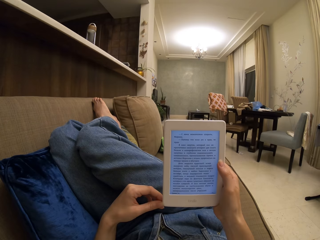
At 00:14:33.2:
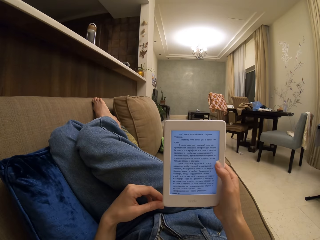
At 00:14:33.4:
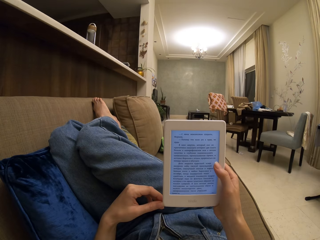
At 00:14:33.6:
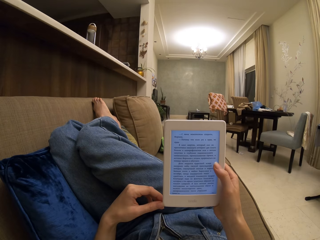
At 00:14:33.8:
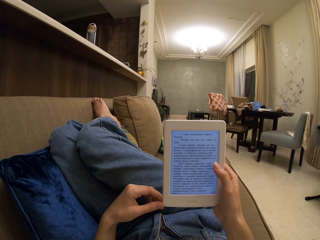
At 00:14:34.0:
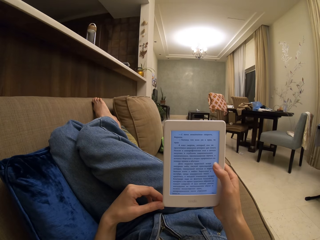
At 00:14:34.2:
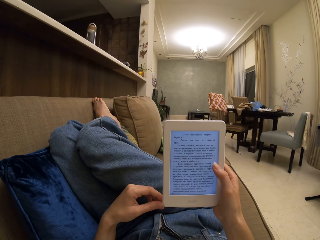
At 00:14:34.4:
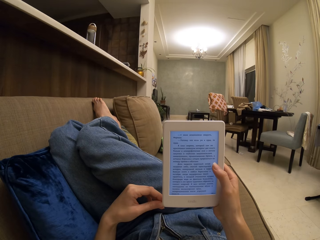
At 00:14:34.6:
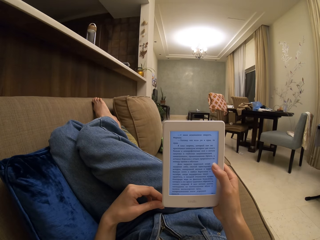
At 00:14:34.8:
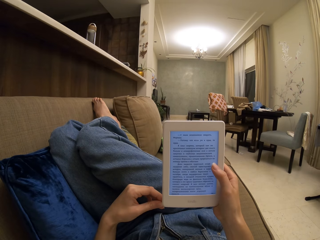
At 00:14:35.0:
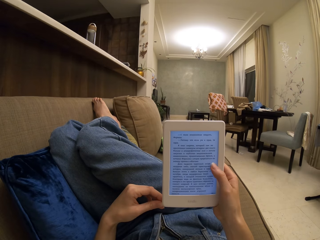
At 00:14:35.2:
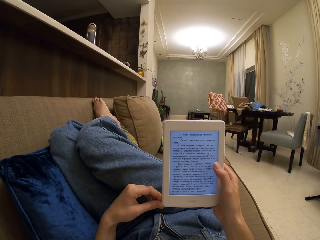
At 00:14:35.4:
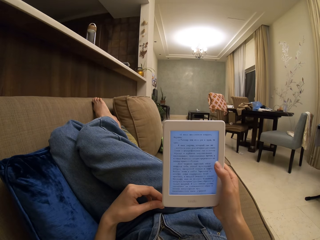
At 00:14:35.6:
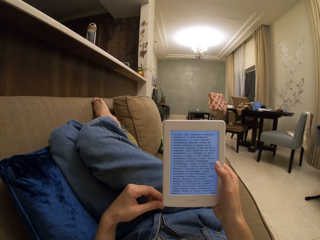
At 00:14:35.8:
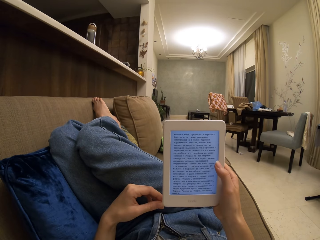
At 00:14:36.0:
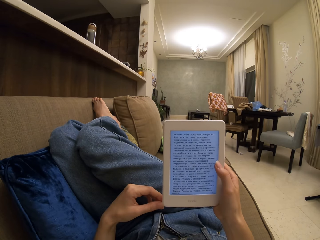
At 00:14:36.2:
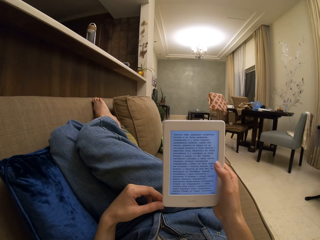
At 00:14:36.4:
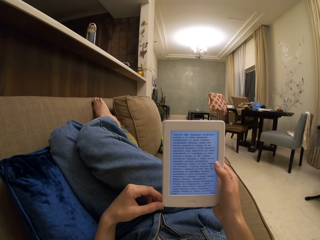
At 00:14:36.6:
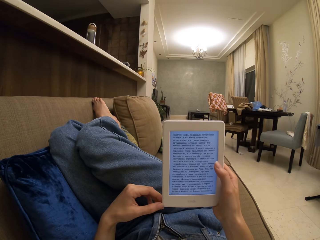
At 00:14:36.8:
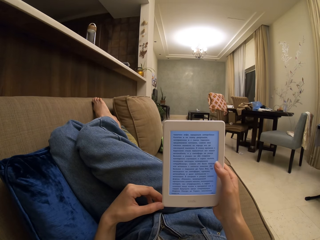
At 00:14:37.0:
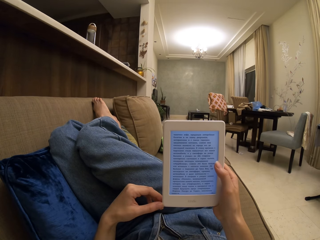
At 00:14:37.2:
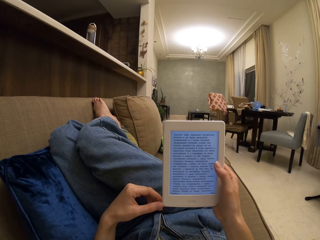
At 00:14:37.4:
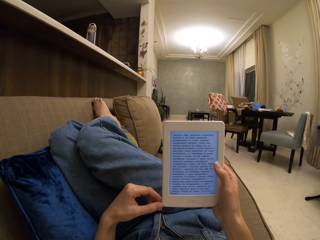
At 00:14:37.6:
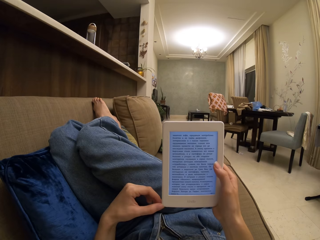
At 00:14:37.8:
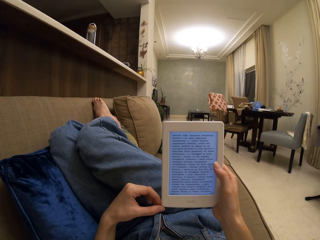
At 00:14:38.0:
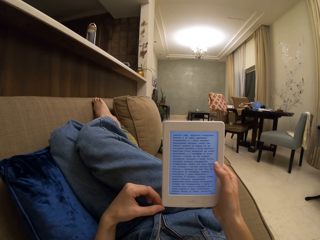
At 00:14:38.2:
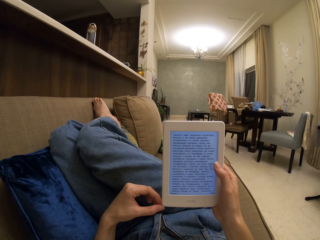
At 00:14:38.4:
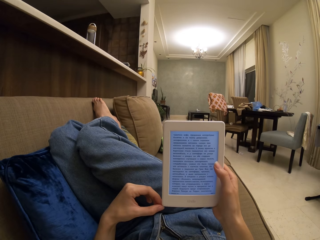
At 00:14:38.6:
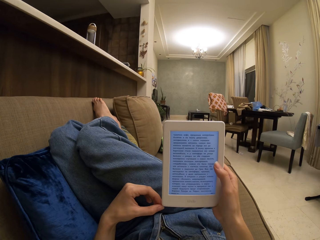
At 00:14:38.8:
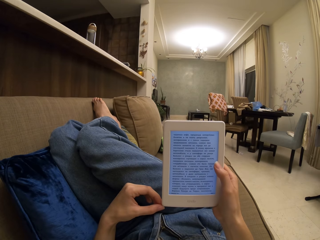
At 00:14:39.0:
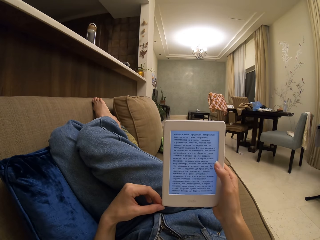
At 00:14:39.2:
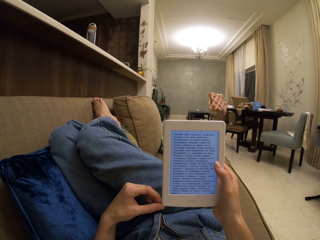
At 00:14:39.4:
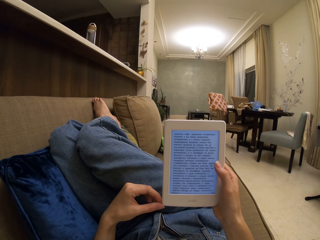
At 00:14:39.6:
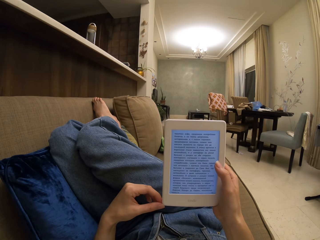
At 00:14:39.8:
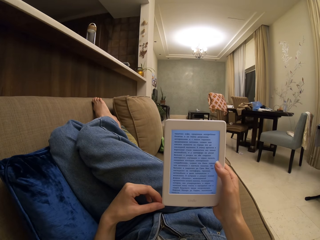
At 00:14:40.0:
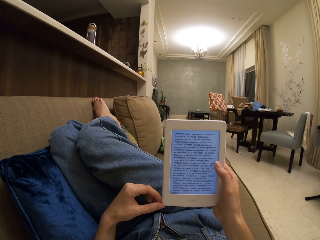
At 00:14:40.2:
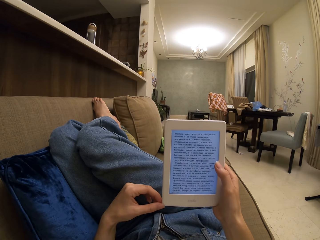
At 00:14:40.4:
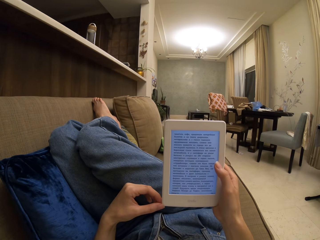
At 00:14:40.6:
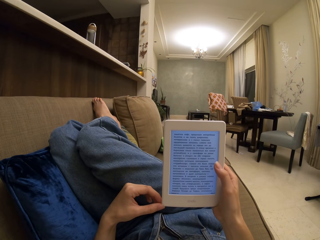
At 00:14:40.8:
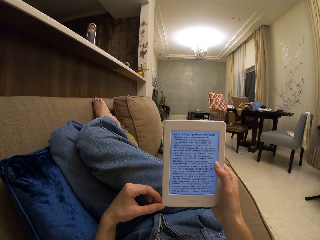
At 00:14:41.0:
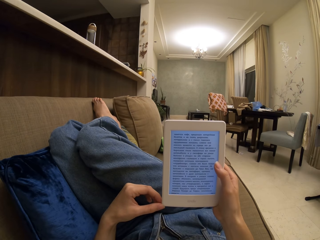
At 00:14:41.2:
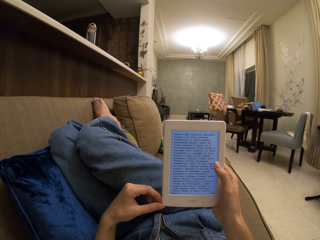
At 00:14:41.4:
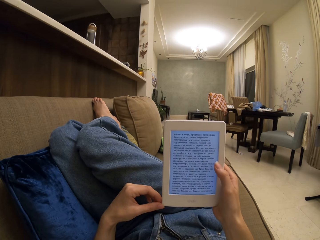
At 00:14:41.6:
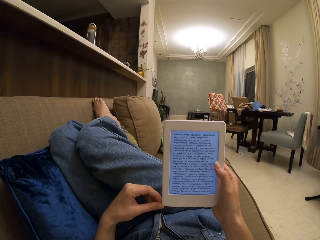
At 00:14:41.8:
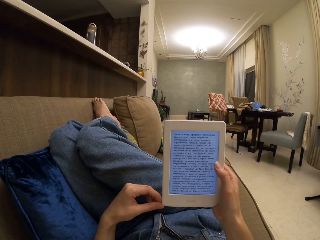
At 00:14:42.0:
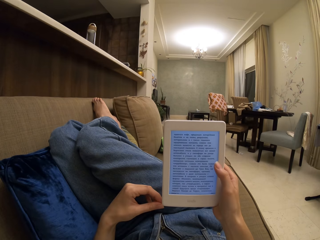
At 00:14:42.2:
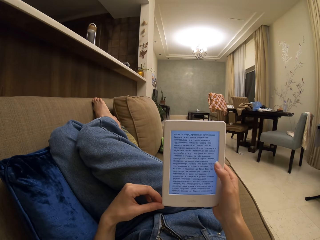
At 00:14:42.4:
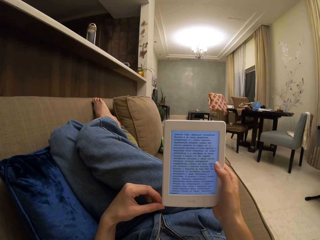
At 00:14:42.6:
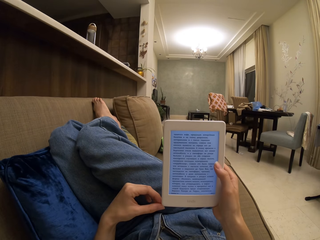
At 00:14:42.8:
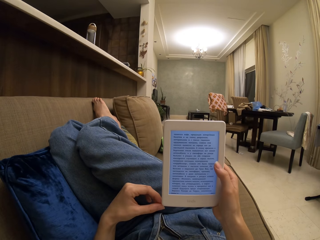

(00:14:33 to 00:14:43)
The camera wearer operates the tablet. They touch the screen. They read a book on the tablet.

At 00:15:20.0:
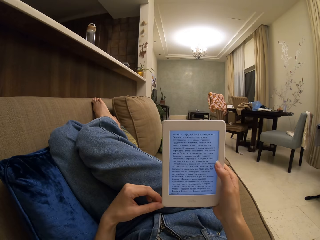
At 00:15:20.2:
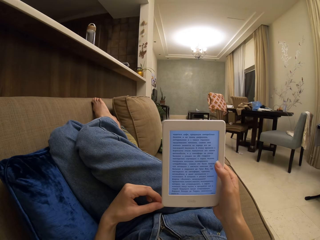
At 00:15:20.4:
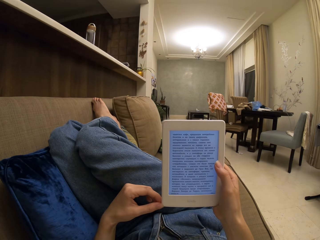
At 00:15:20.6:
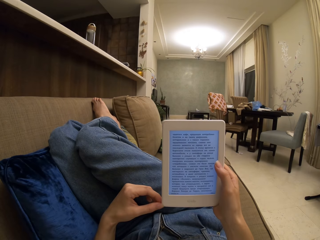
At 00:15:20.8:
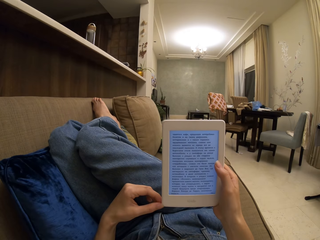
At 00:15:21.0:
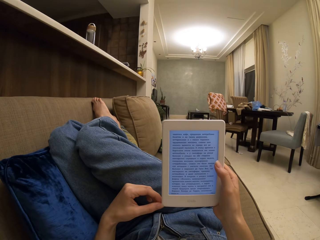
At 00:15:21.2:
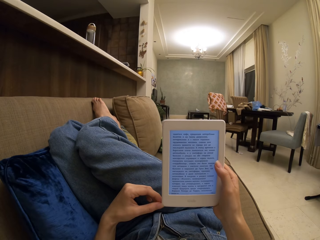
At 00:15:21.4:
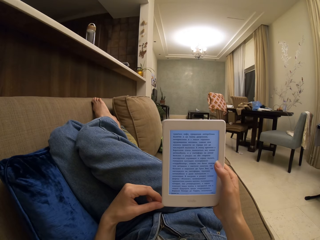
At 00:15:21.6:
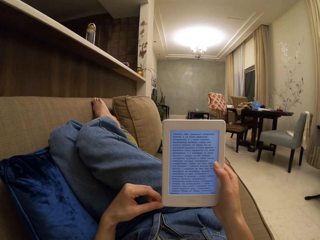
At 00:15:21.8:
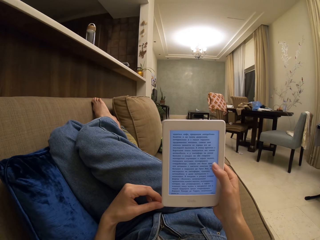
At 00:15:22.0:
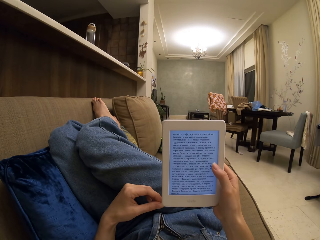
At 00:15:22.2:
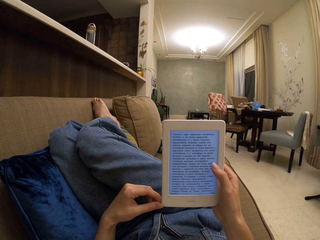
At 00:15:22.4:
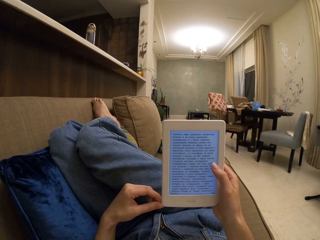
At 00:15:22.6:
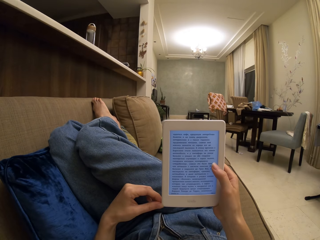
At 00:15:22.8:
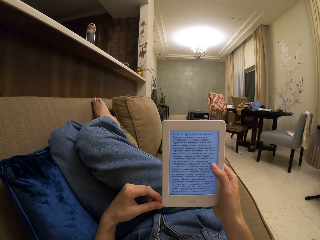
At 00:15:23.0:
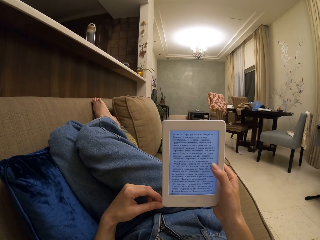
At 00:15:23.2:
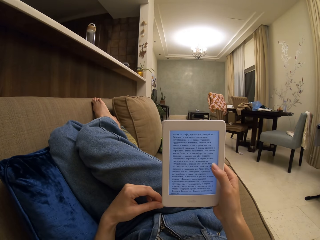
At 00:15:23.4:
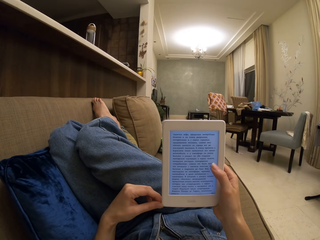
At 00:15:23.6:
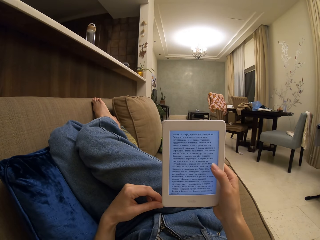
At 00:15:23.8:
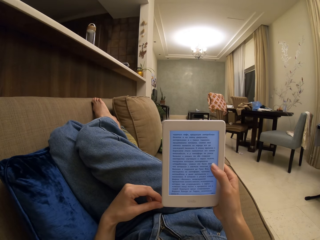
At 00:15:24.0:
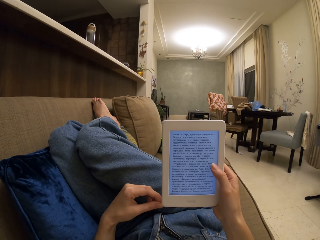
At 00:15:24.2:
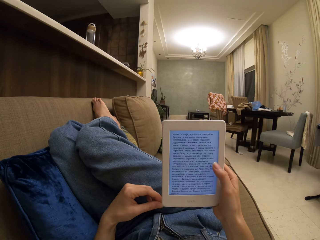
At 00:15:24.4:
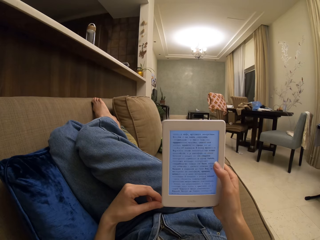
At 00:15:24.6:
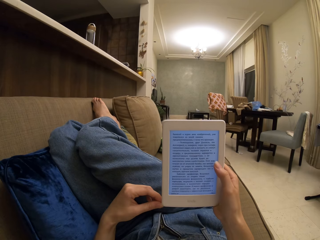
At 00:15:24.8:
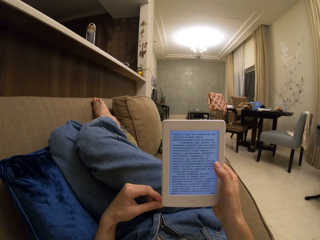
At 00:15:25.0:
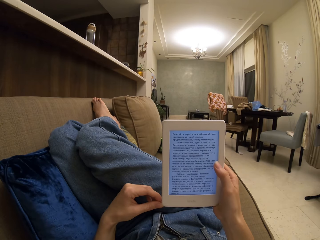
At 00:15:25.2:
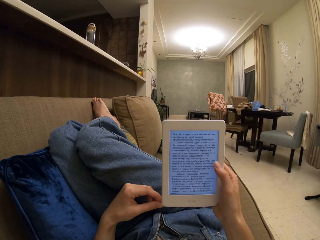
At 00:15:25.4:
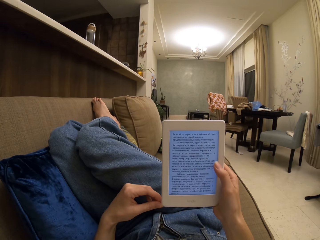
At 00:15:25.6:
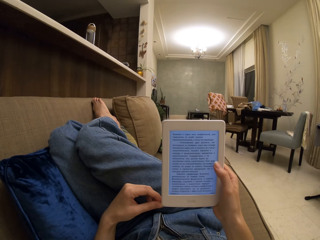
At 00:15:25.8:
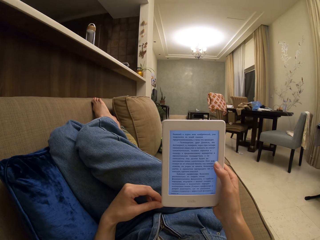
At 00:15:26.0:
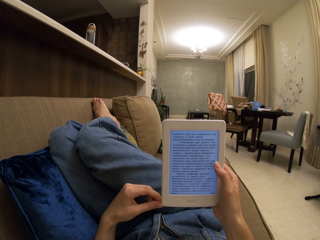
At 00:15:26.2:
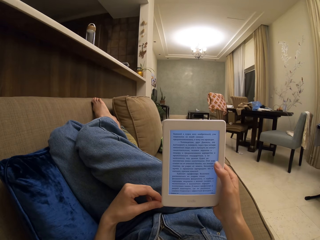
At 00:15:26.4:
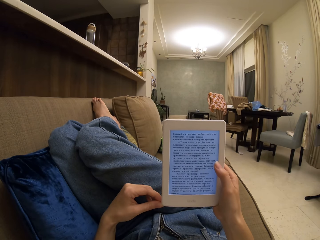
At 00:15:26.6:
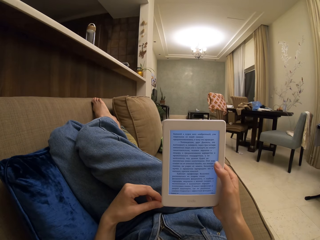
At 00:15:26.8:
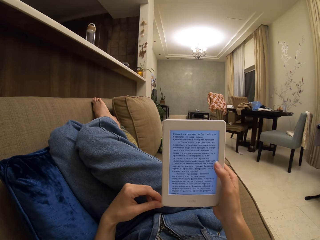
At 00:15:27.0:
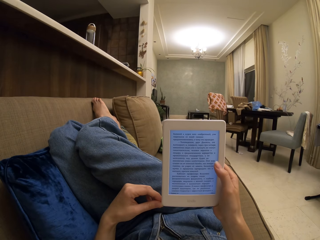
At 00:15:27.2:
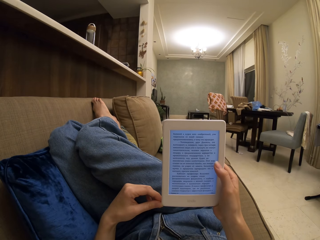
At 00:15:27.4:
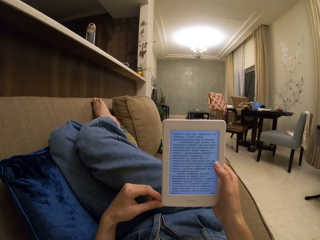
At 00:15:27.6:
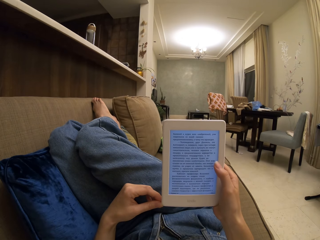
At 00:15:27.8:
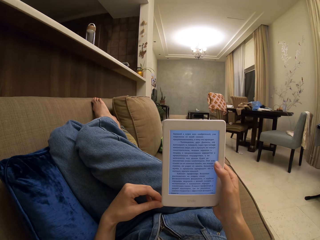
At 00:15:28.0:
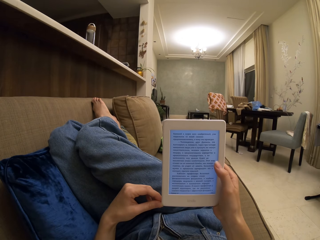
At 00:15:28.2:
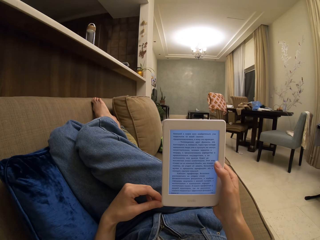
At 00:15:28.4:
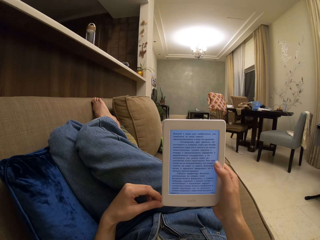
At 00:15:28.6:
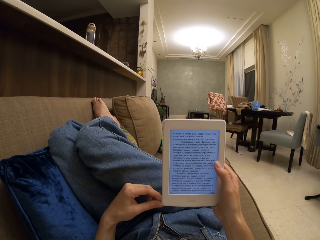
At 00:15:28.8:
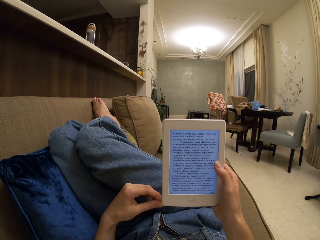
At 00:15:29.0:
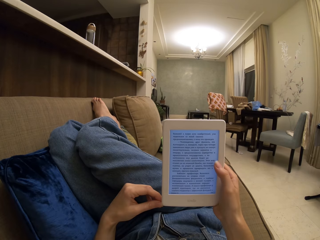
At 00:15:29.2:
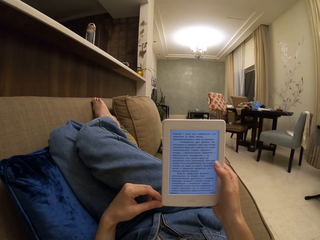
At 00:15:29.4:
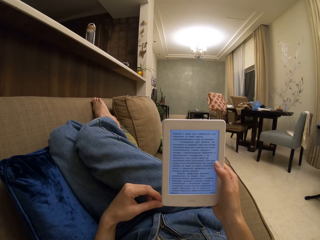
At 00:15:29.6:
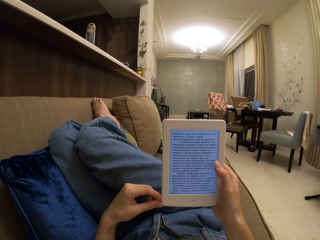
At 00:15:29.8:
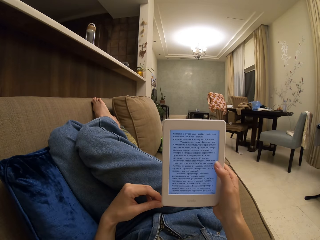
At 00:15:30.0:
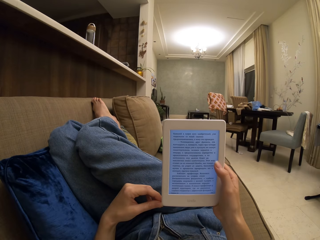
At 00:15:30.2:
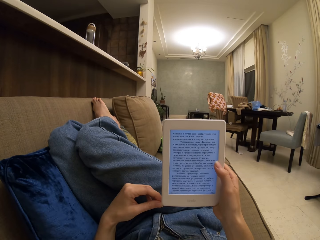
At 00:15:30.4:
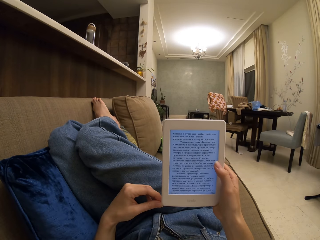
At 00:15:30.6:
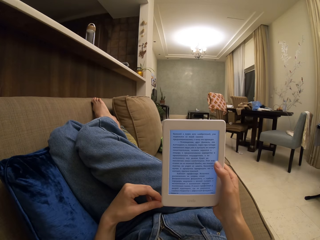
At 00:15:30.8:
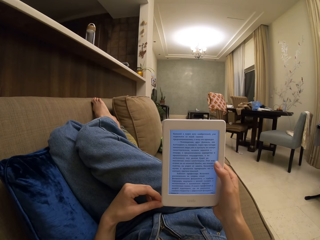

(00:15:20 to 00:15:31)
The camera wearer touches the tablet. They operate the tablet. They read a book on the tablet.
